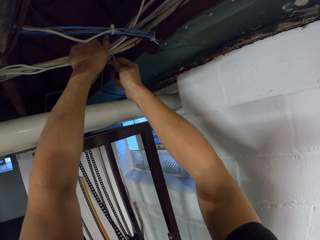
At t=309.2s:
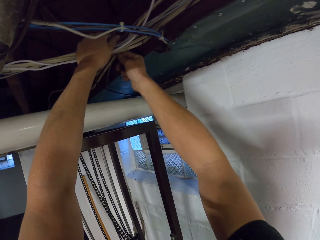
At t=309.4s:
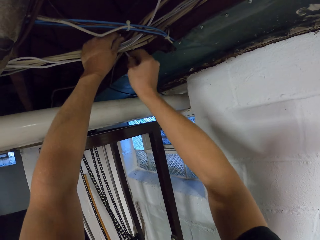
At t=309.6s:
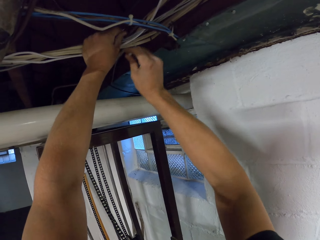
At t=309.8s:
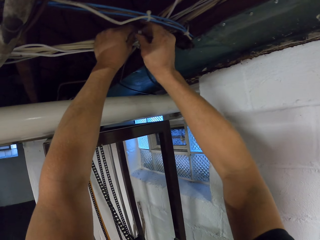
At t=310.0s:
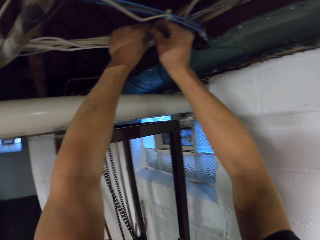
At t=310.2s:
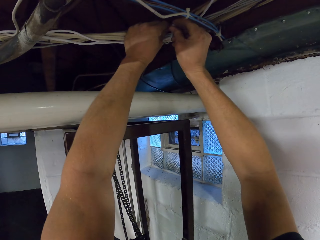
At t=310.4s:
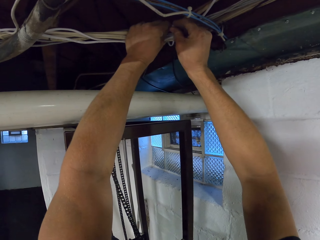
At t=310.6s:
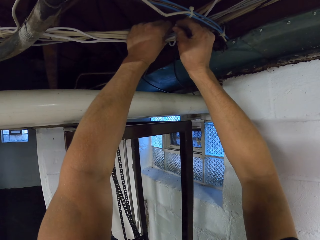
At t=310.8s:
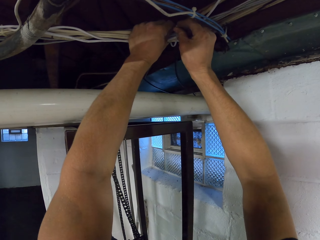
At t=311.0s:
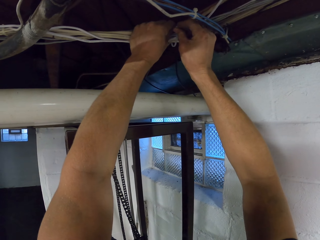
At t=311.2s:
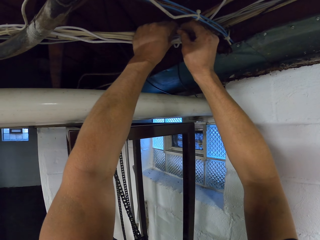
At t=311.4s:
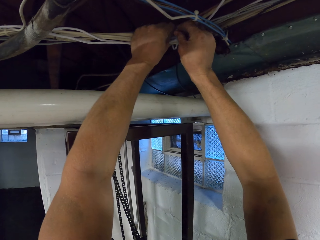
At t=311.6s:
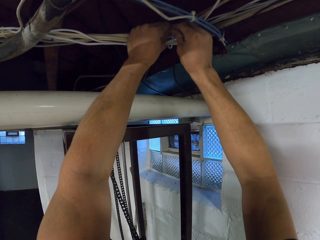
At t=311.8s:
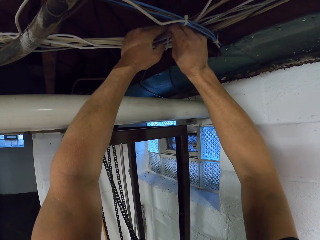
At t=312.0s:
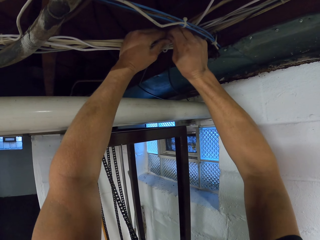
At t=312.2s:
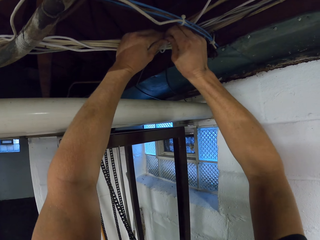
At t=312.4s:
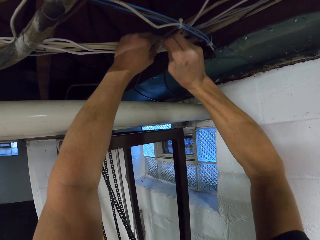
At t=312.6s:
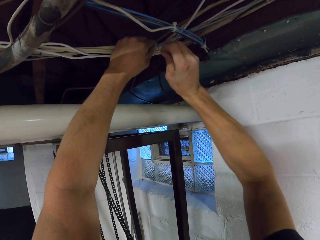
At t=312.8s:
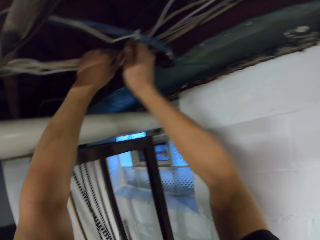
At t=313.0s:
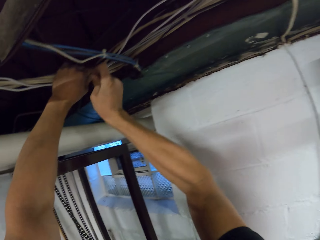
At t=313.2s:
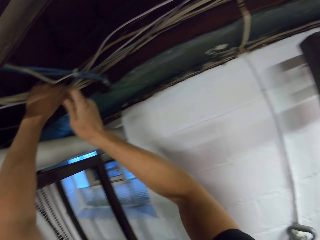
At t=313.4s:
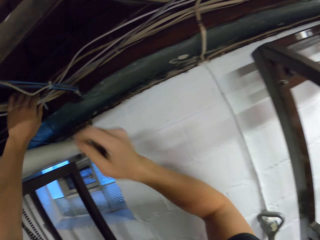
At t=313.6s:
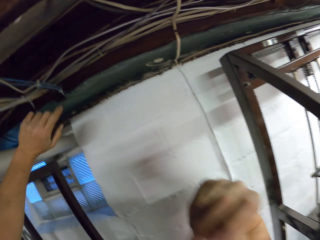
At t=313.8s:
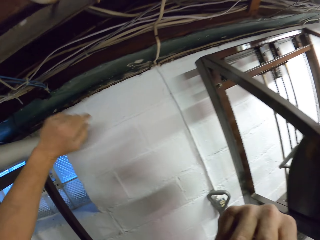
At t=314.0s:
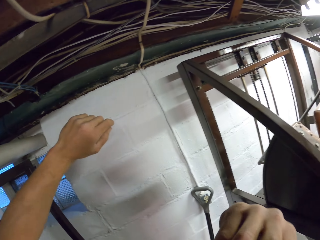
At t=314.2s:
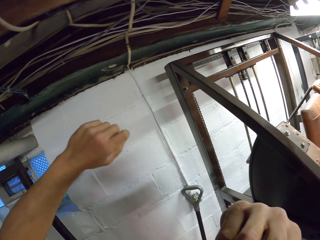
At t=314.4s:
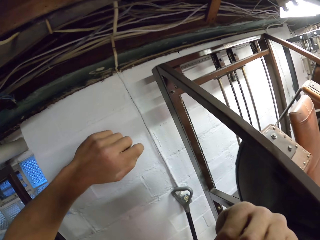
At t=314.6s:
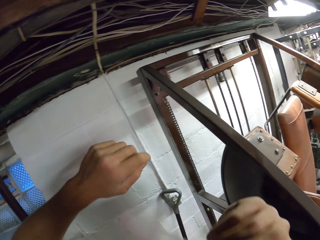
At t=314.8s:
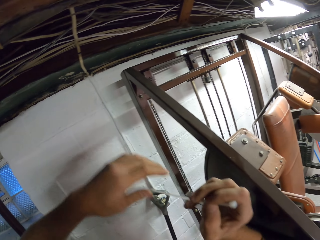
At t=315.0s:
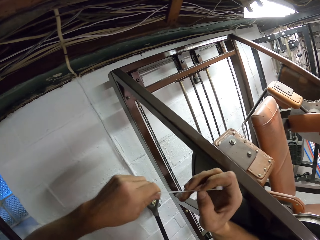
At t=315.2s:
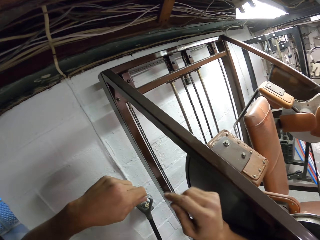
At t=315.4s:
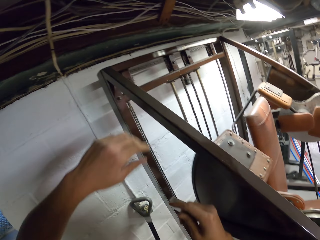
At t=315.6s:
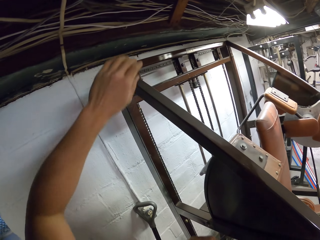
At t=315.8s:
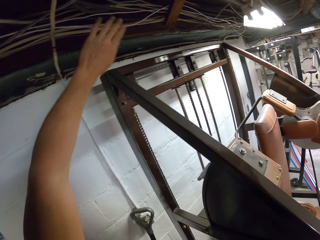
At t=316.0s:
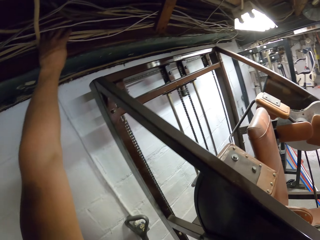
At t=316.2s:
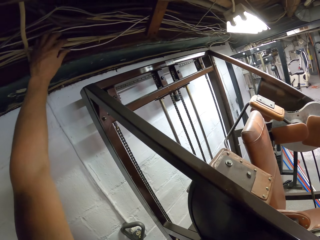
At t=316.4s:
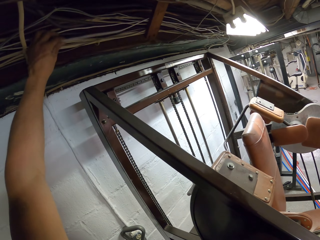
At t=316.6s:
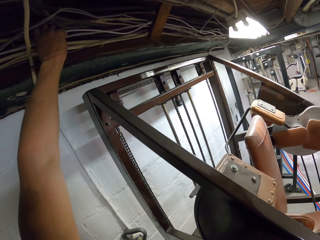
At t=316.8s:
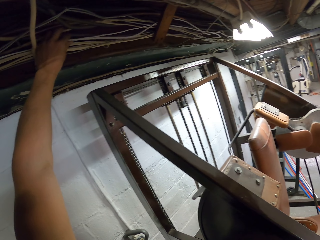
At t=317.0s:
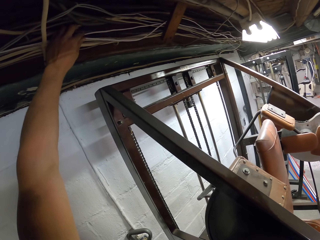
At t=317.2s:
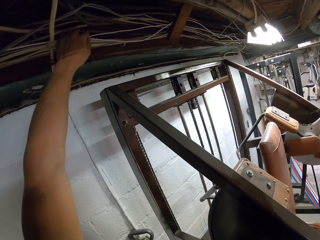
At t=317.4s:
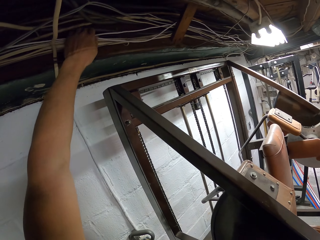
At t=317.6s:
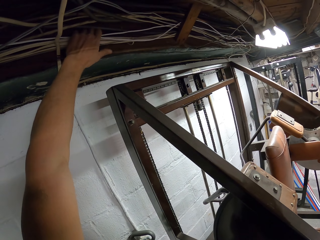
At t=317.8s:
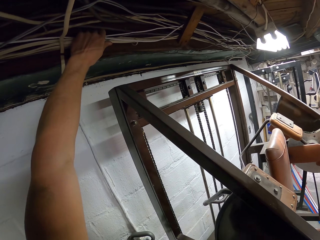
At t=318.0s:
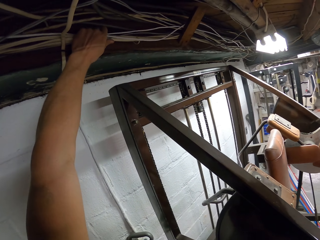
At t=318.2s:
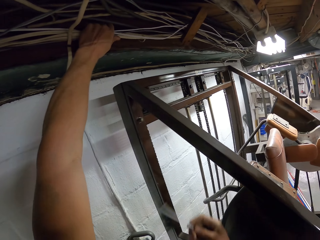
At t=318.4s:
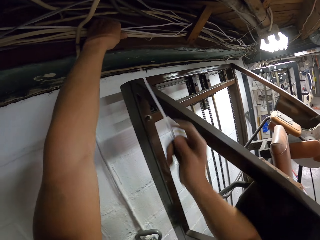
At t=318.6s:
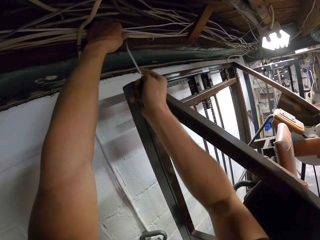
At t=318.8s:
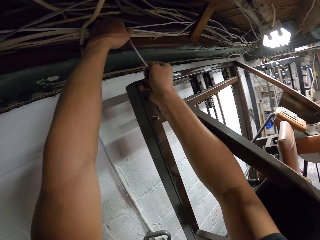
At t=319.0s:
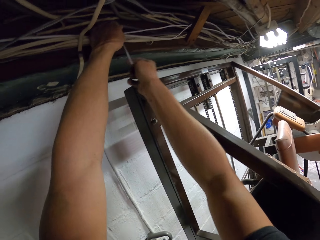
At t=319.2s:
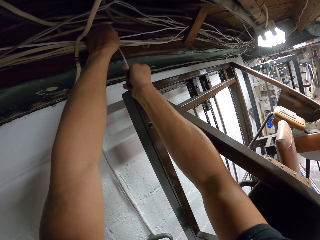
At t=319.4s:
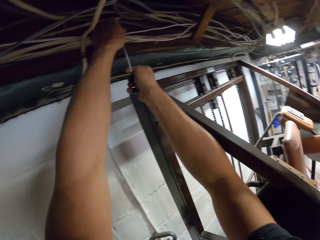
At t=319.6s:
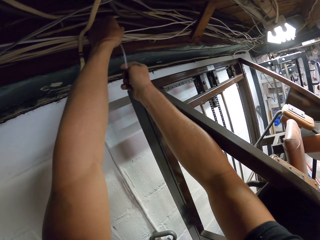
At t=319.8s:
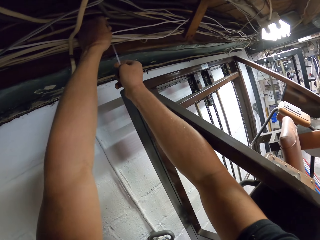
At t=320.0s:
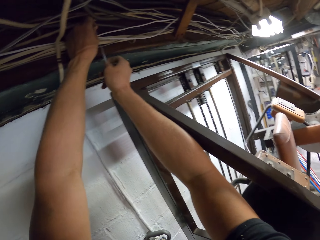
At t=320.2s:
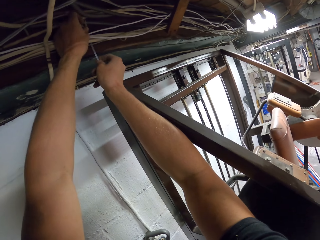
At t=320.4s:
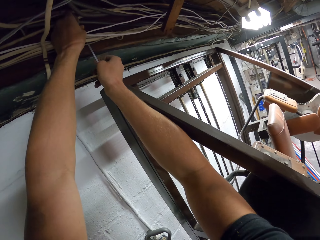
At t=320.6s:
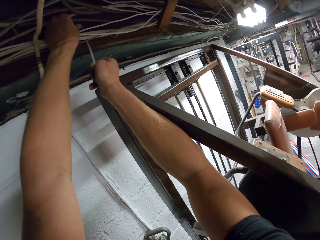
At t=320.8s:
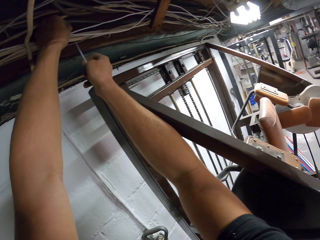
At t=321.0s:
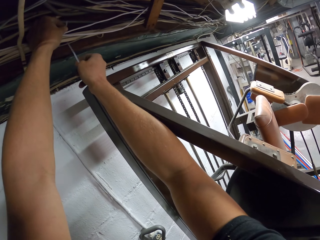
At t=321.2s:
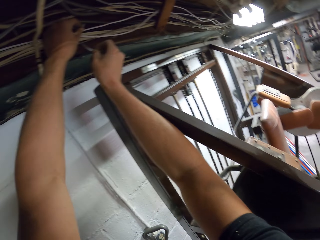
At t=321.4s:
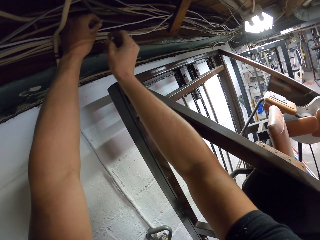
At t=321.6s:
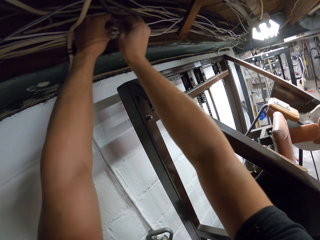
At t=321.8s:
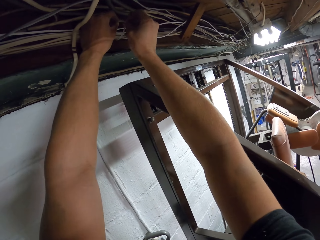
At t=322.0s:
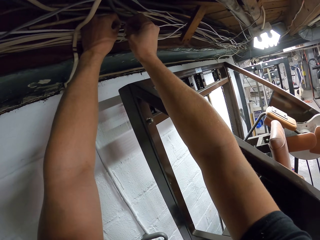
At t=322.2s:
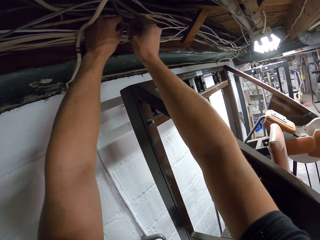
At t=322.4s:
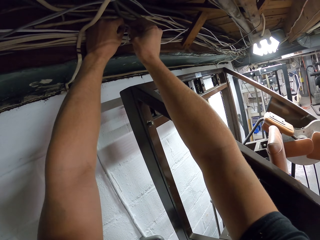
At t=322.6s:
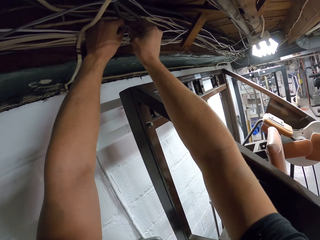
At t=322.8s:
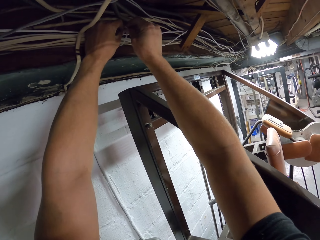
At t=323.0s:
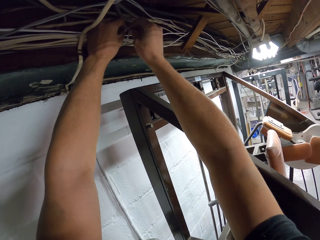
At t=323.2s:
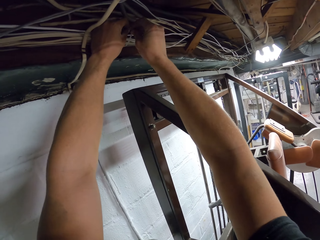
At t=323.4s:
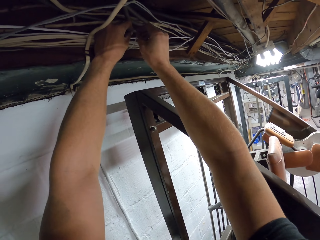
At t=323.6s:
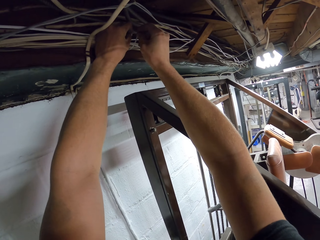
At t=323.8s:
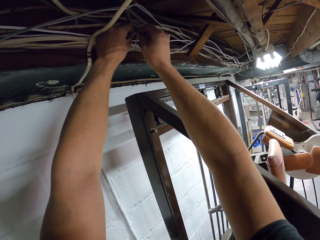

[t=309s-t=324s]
The camera wearer ties cables together with a zip tie on the right hand. They fasten the zip tie. They look around the room. They move hands. They hold the zip tie. They pick the clip from the mouth. They hold the cables with the left hand. They organize the cables together with the left hand. They tie the cables together with the zip tie on the right hand.

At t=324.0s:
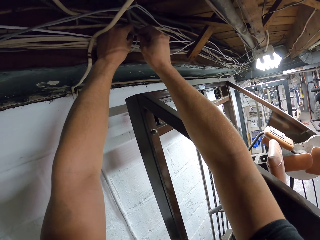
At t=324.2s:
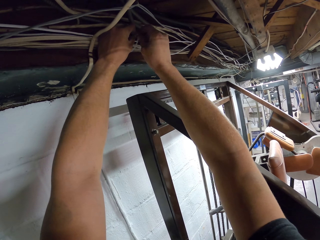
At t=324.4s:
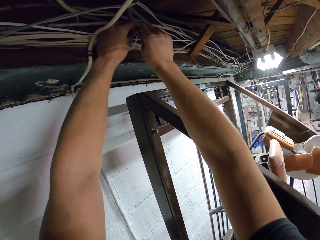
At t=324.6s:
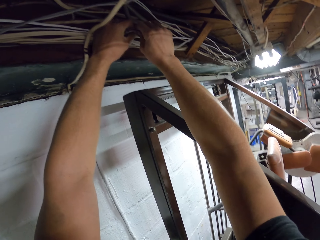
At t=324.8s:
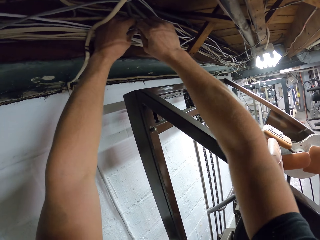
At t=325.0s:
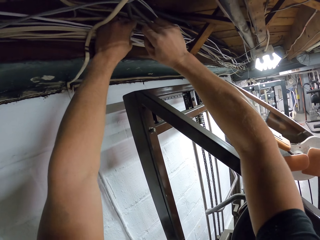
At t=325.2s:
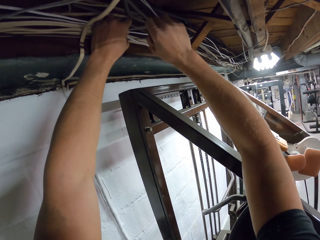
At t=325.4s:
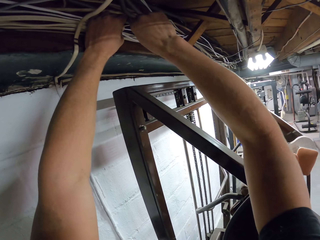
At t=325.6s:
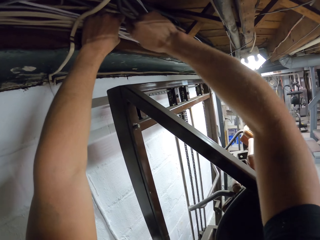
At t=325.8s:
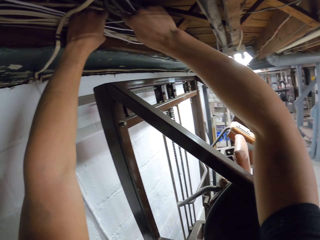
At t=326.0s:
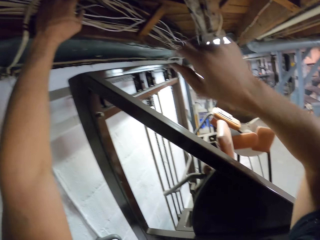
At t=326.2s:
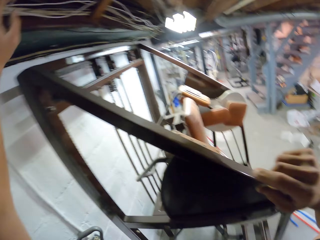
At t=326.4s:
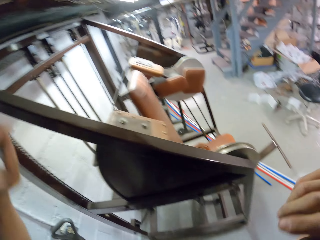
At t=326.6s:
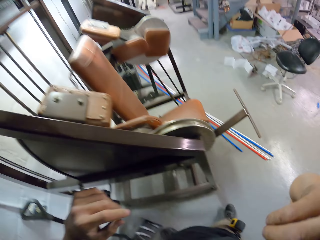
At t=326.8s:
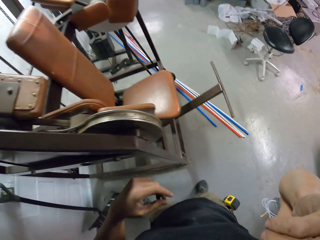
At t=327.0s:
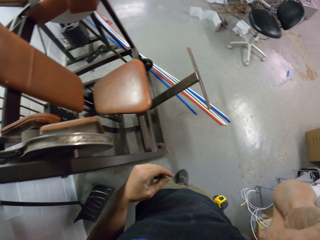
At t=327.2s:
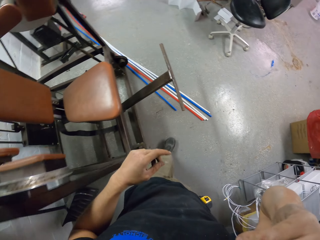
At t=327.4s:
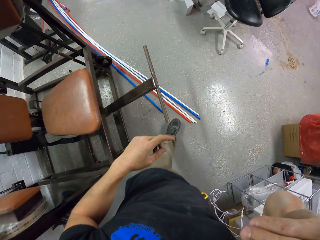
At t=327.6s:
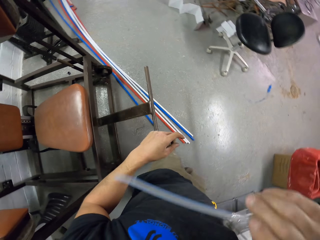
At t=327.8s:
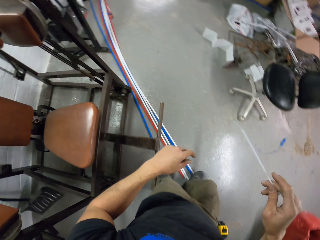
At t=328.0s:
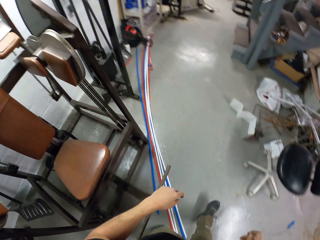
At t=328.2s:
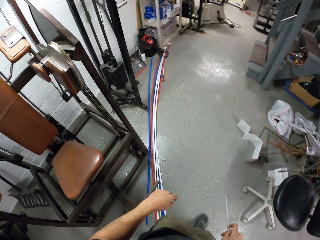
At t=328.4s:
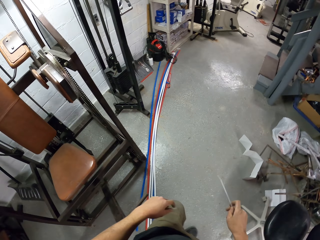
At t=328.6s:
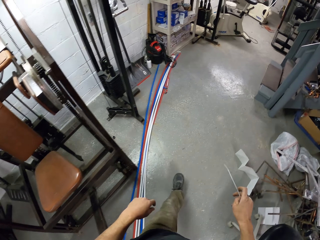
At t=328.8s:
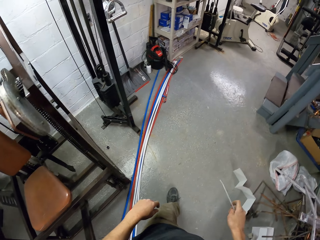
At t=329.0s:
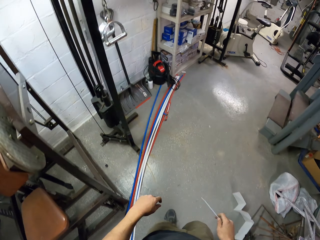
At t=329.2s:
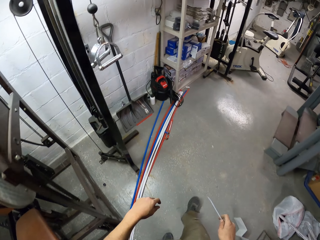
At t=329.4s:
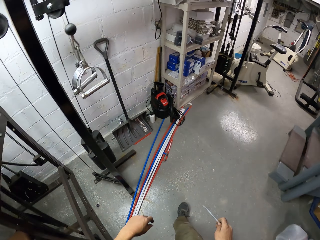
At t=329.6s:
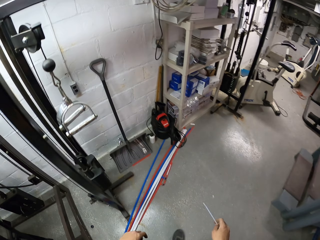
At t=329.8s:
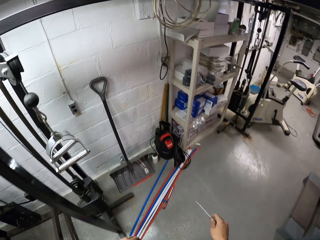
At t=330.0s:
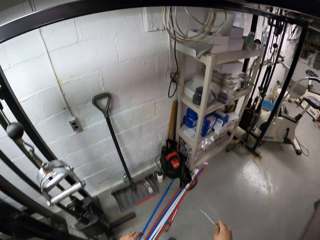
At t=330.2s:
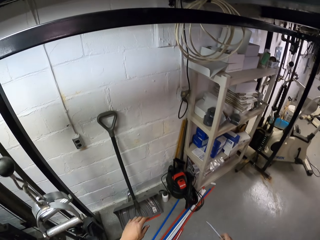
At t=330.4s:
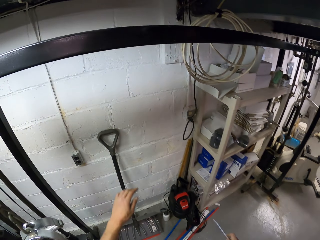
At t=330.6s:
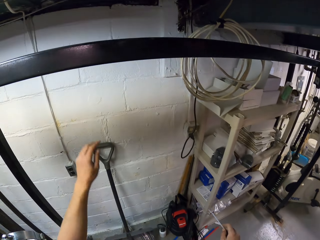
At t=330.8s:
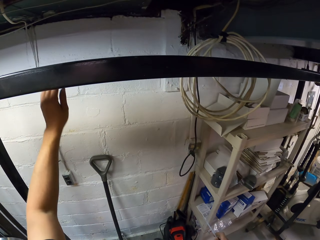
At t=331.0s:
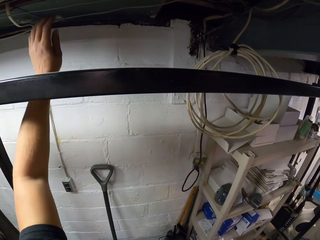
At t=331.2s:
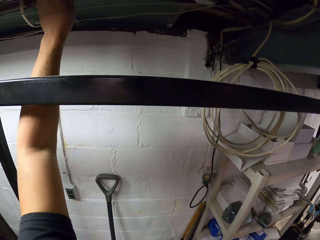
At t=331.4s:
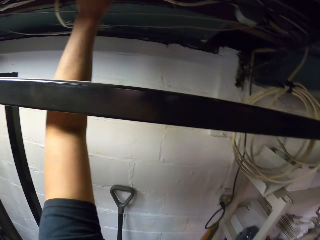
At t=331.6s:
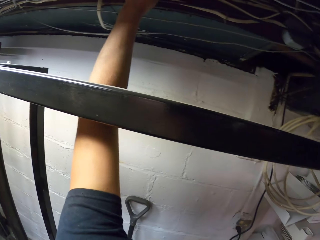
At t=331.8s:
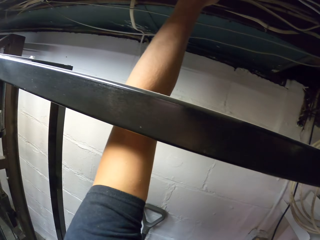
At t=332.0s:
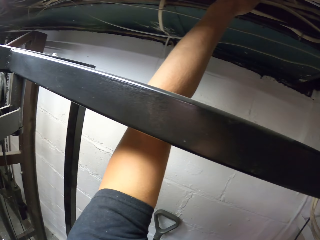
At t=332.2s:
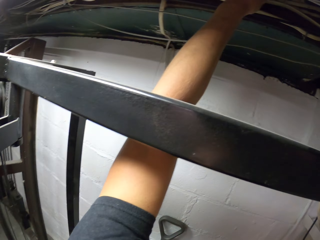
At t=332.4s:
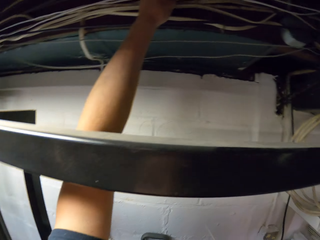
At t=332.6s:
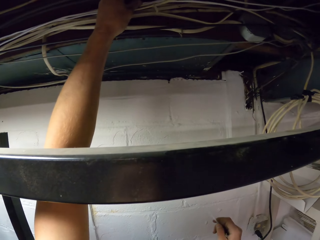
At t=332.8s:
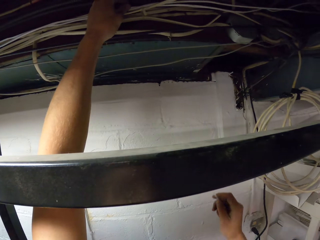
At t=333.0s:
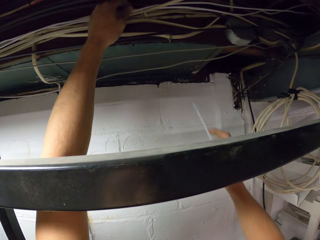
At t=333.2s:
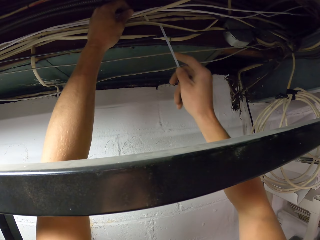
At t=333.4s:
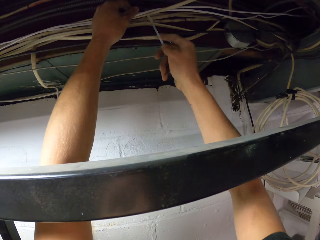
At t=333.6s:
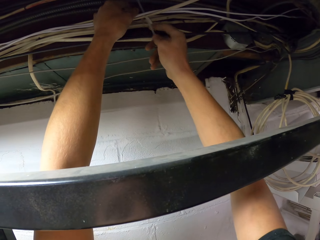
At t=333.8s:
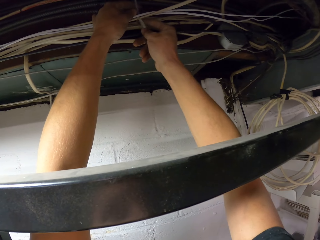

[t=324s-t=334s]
The camera wearer fastens the zip tie. They look around the room. They walk in the room. They pick the clip from the mouth with the right hand. They hold the cables. They align the wire with the left hand. They look around the room.
